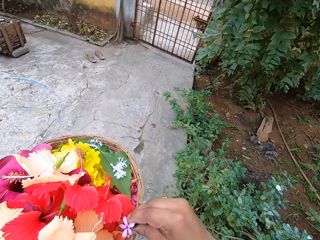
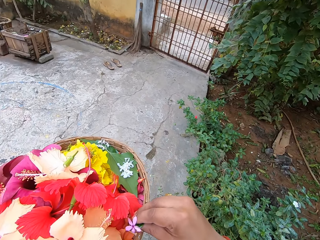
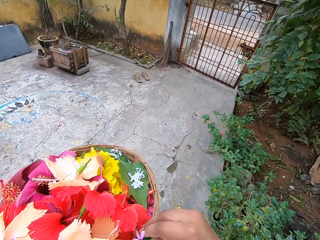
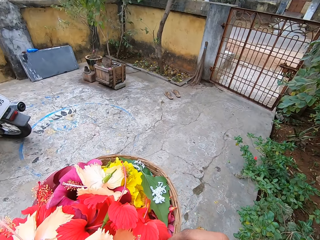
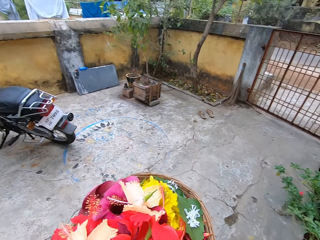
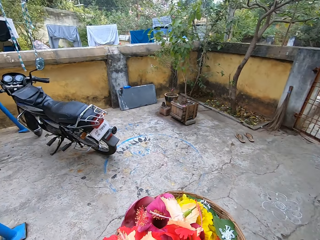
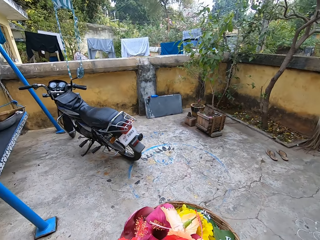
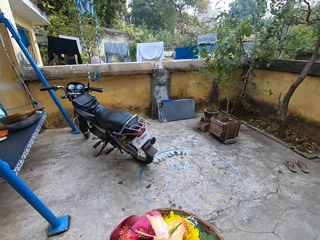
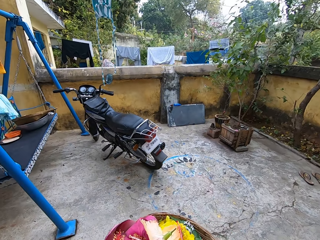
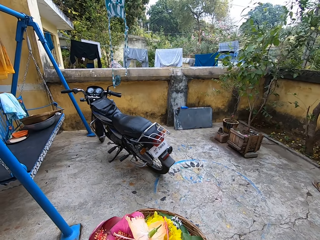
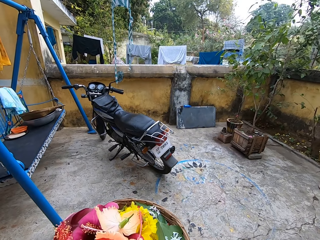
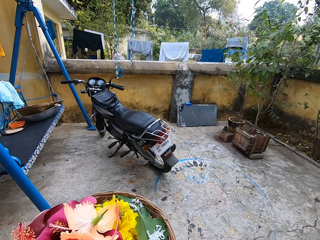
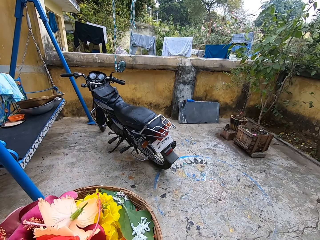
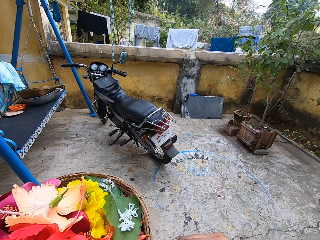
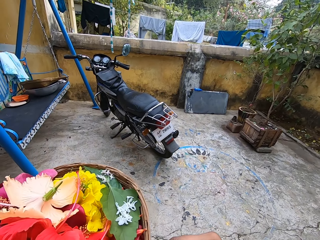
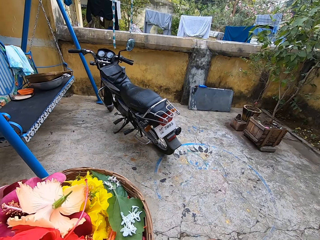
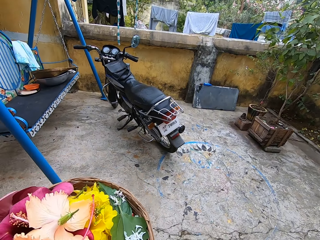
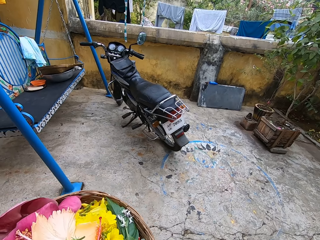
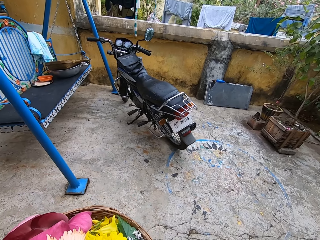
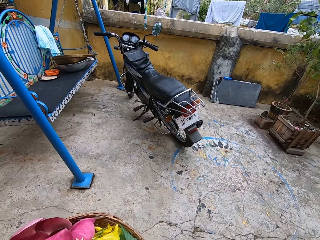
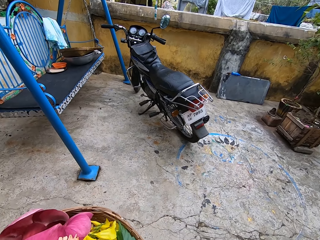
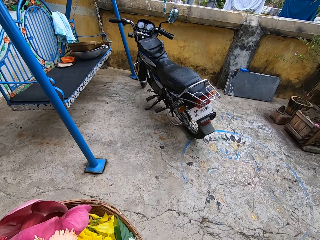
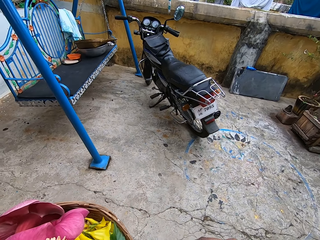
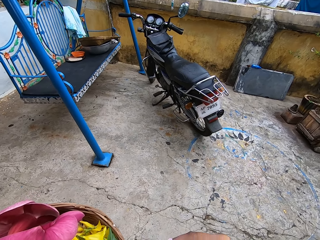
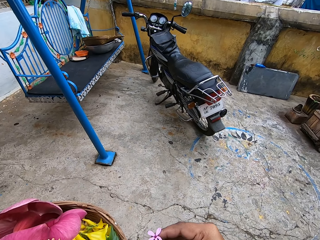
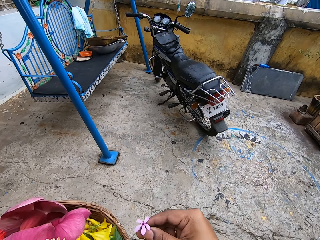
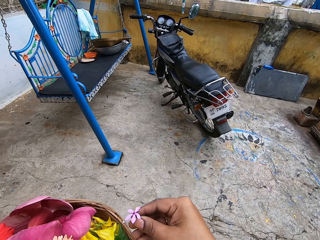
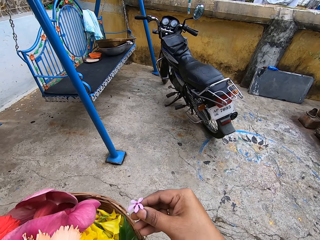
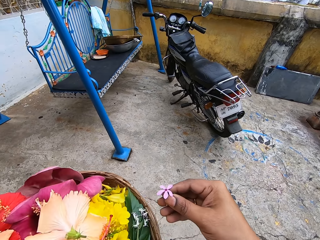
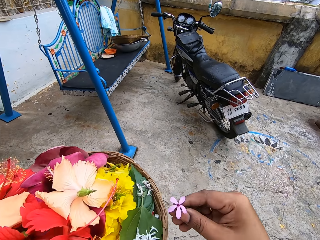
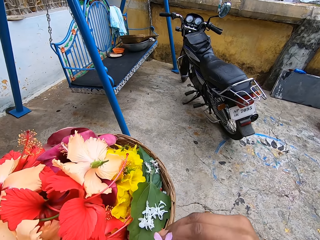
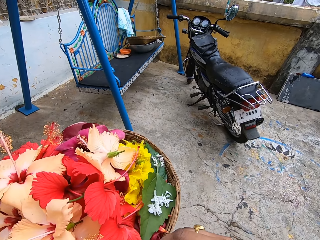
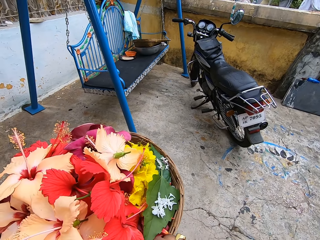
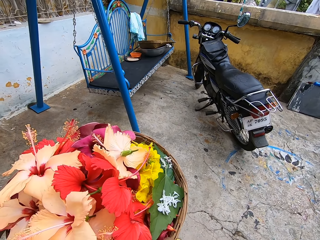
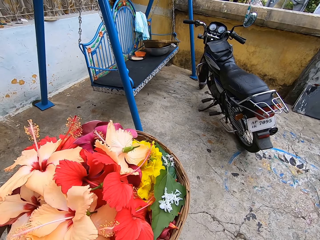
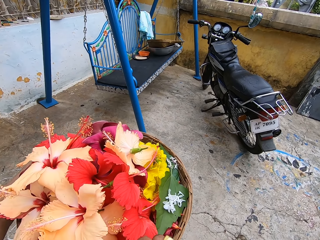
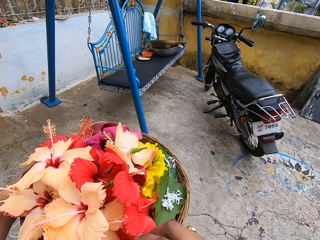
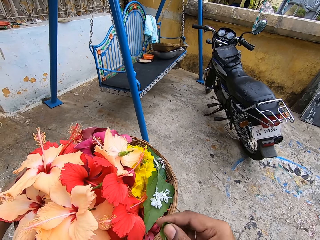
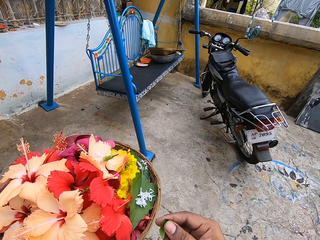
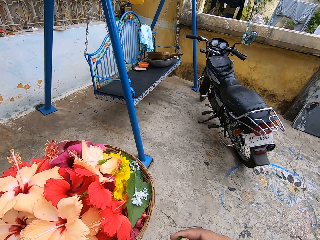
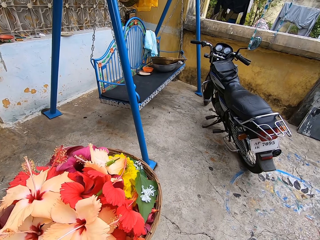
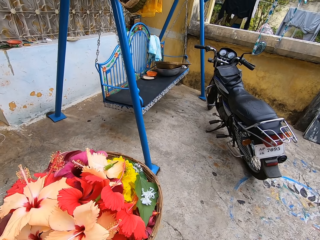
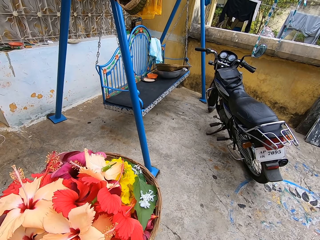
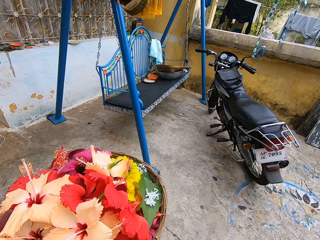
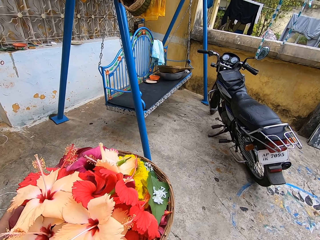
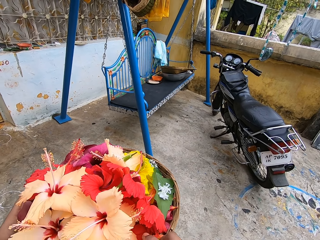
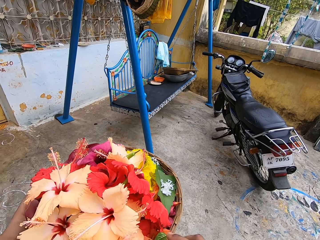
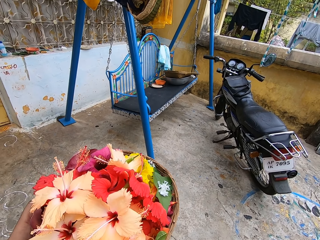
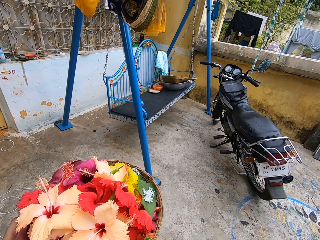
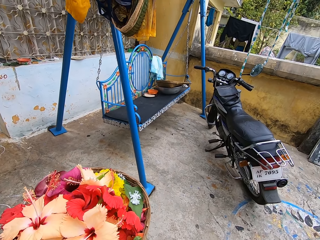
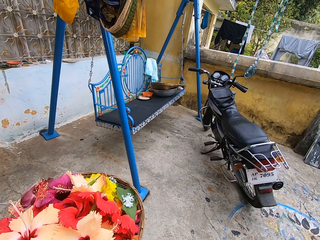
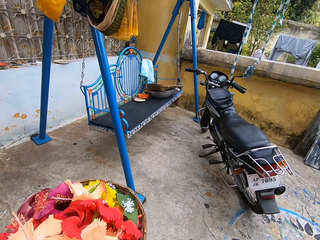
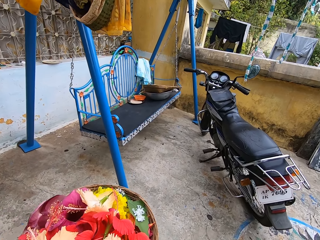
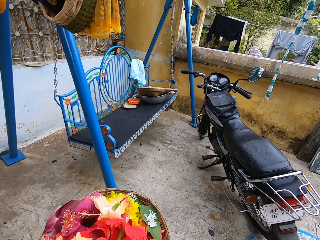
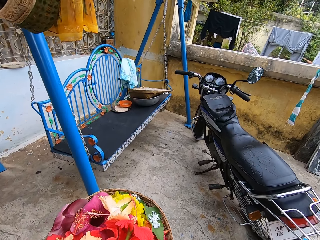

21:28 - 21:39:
The camera wearer puts the flower on the tray. They walk around the garden.

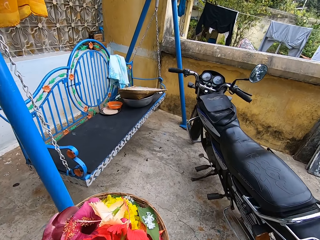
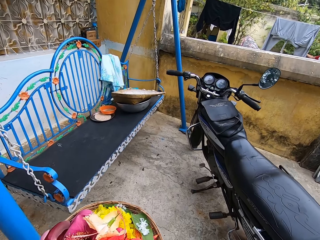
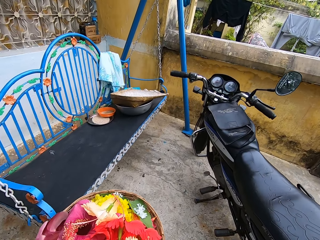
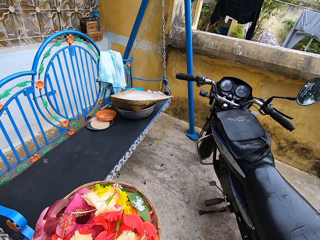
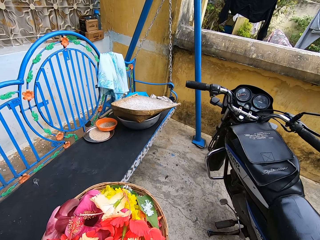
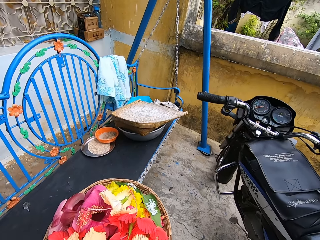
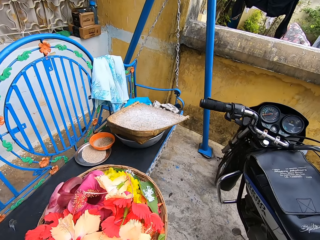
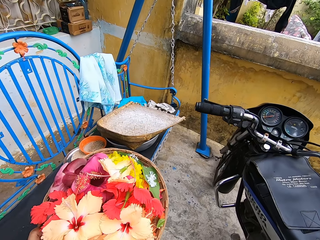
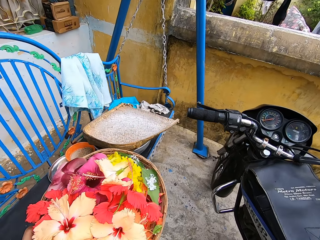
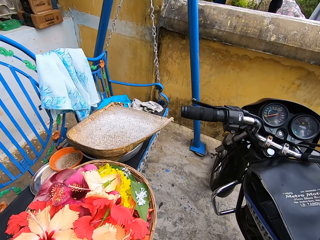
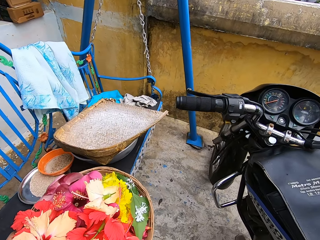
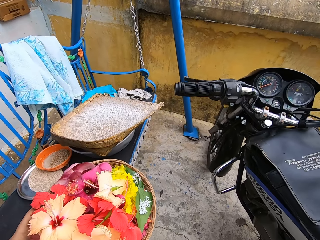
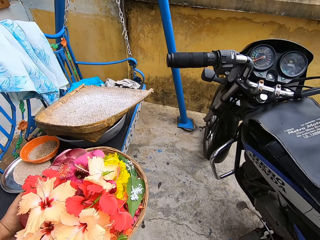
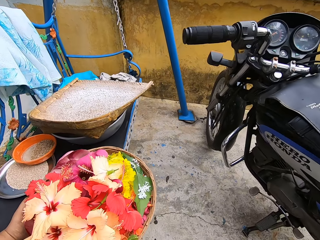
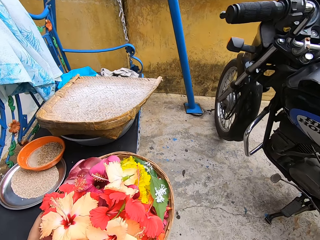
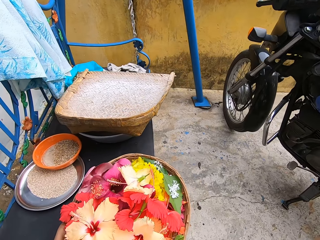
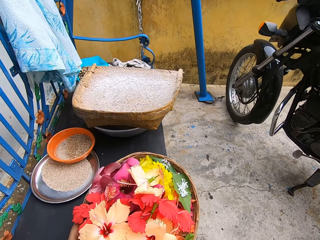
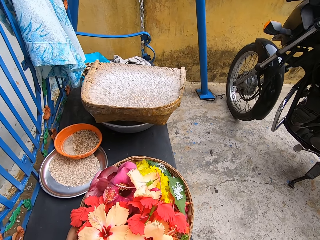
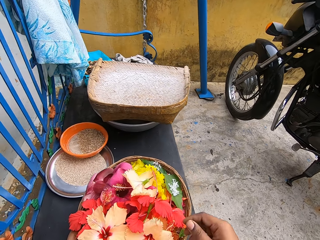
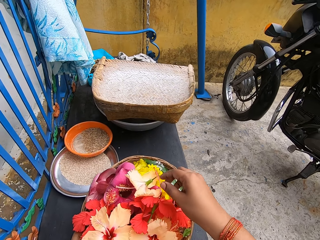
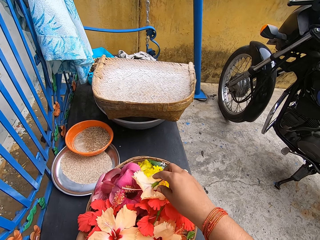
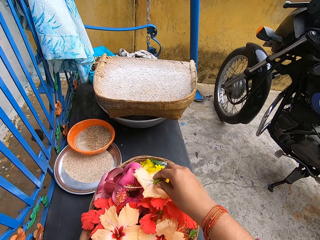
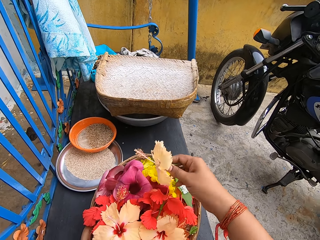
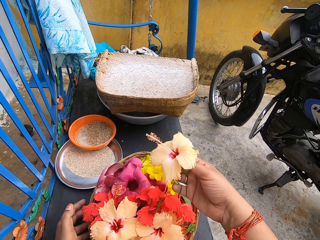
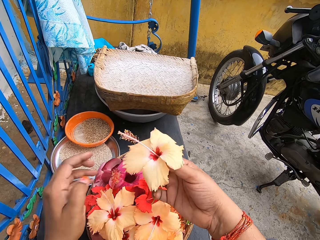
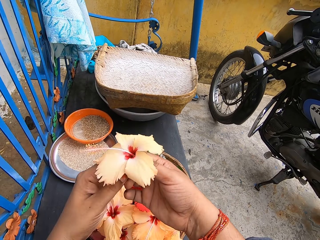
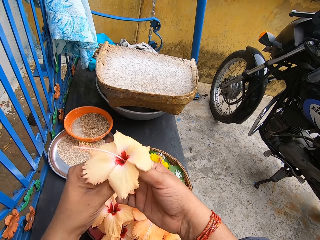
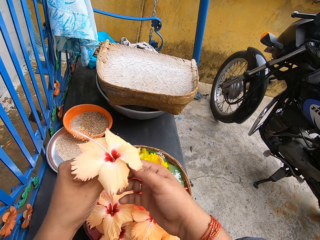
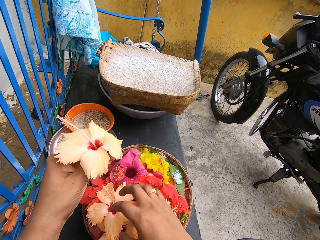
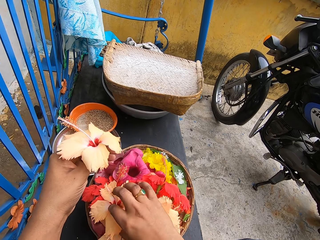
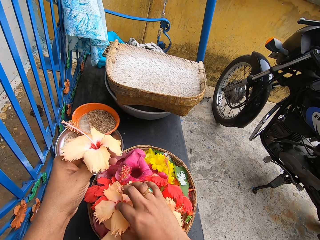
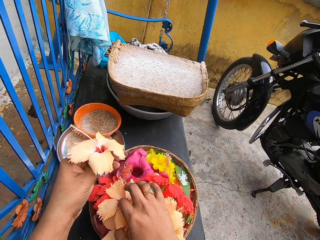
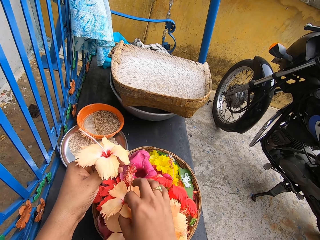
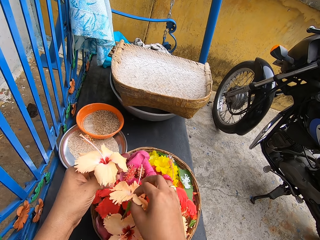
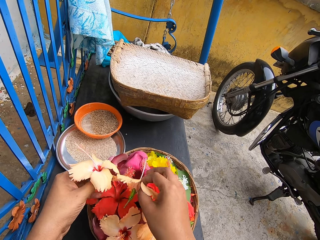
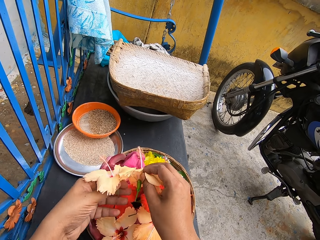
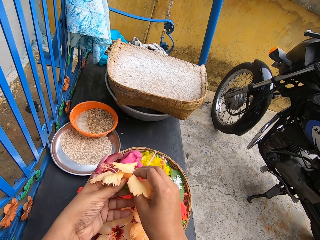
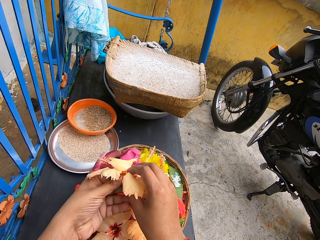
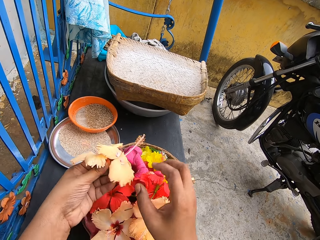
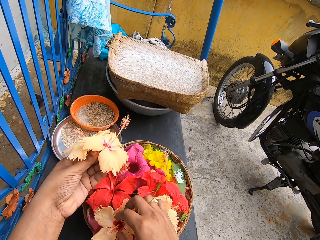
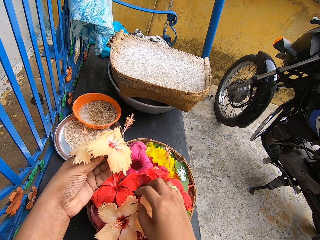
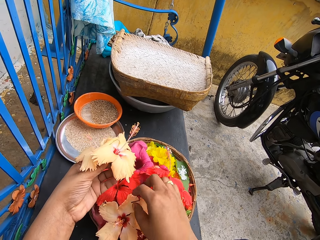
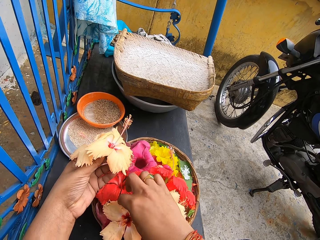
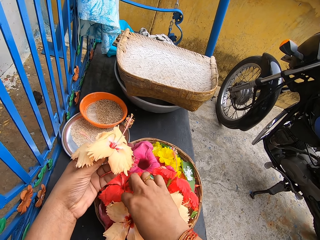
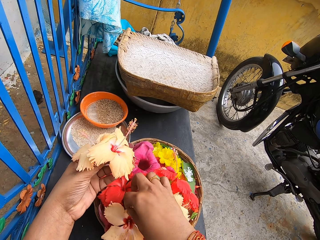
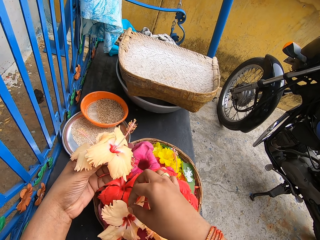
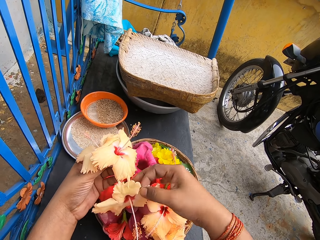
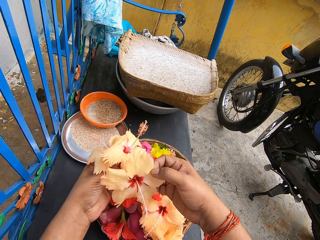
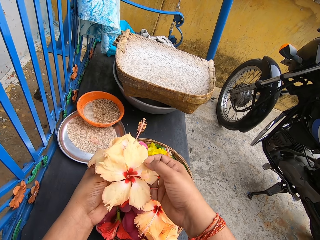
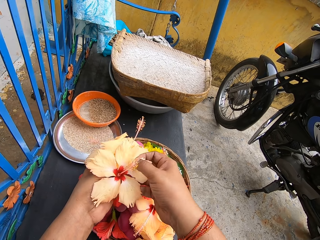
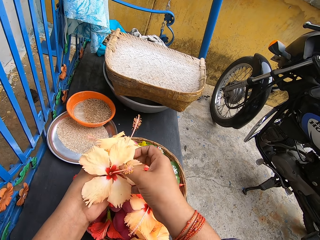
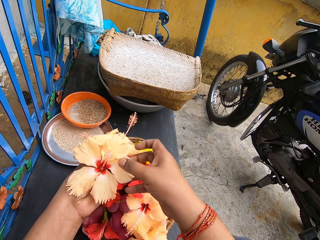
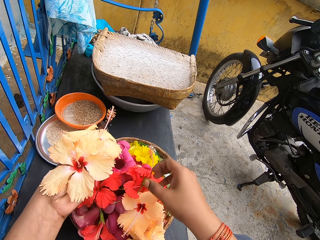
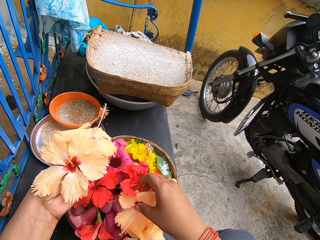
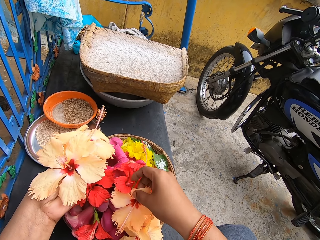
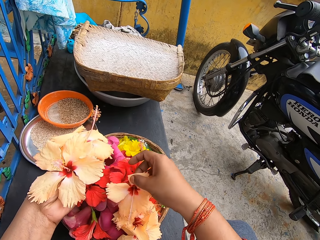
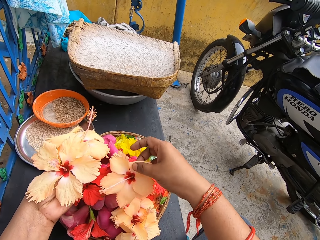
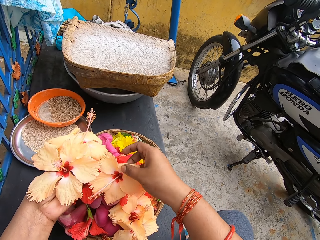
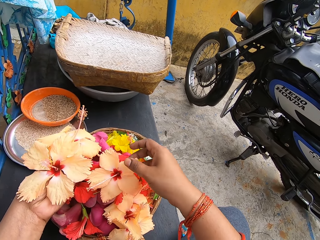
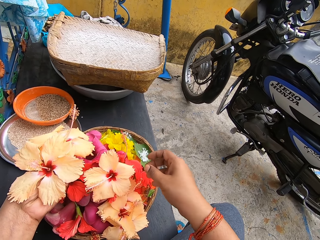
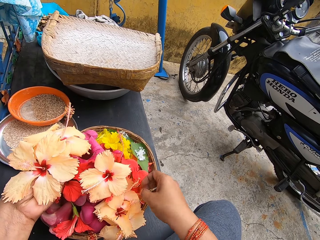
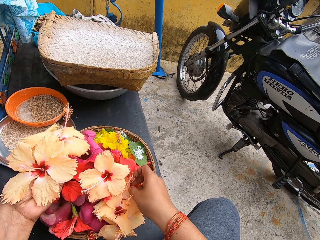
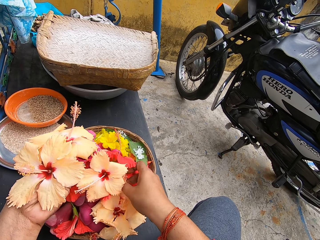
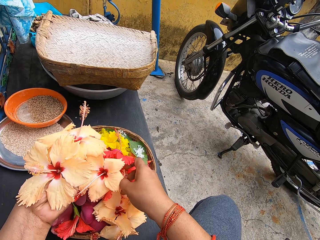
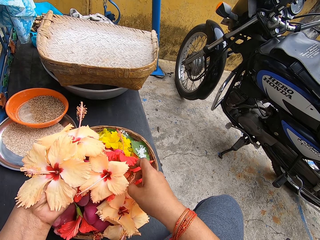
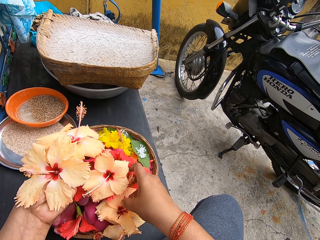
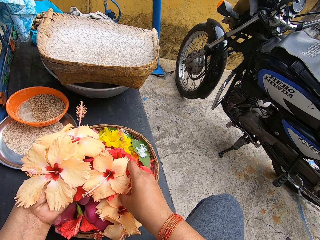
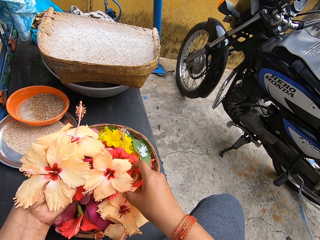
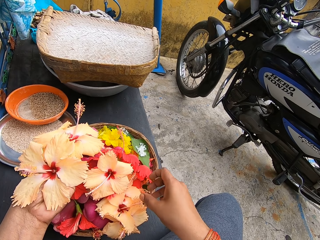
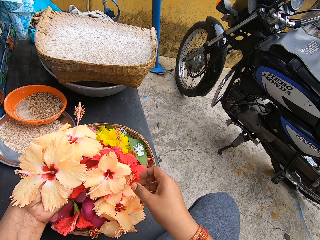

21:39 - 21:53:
The camera wearer puts the tray on the garden swing. They pick a flower from the tray and put the flower on the left hand. They pick a flower from the tray. They pick a flower. They pick a flower again.
